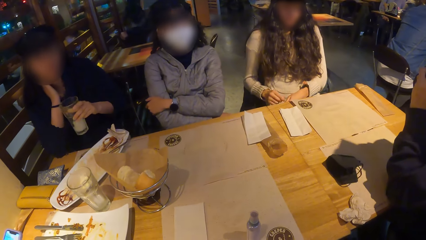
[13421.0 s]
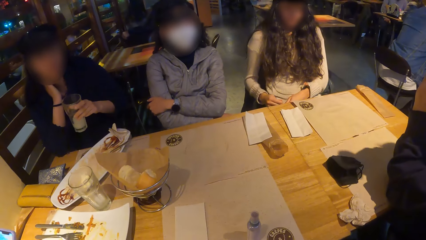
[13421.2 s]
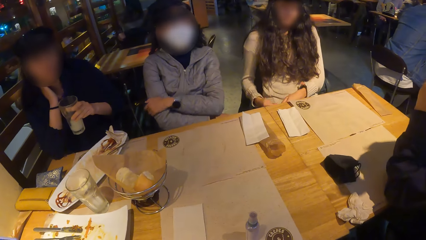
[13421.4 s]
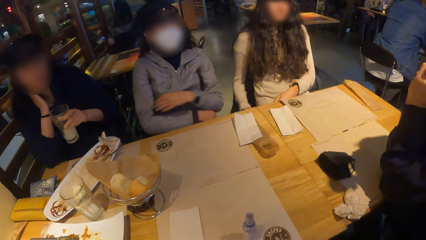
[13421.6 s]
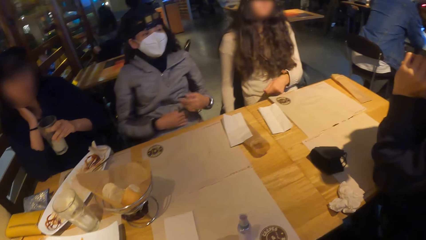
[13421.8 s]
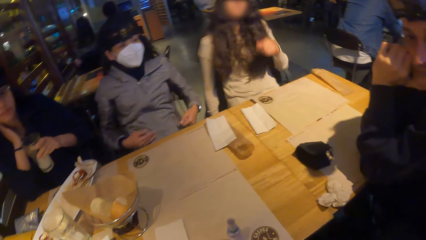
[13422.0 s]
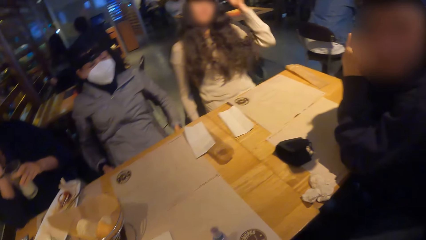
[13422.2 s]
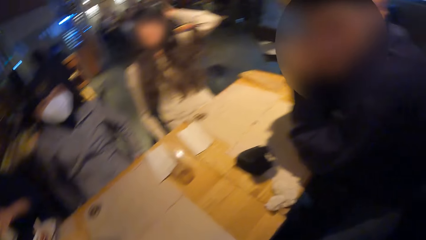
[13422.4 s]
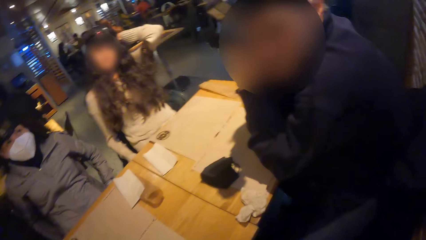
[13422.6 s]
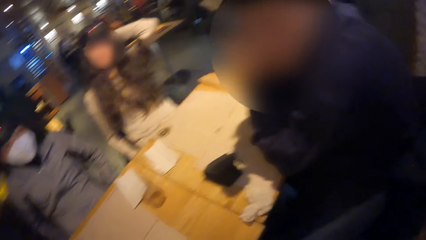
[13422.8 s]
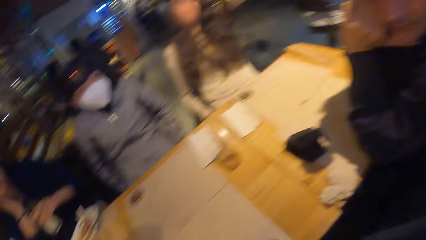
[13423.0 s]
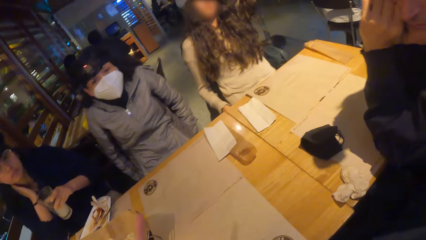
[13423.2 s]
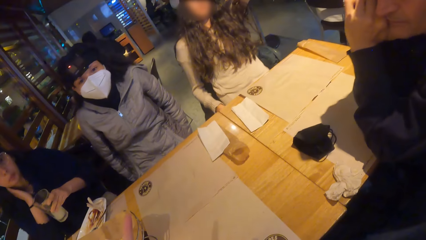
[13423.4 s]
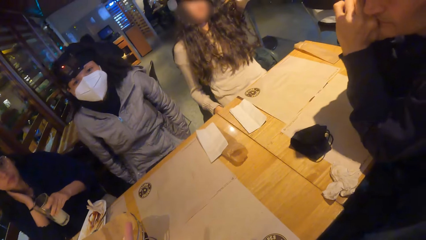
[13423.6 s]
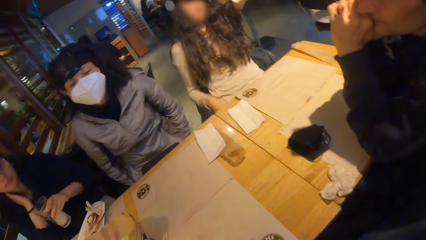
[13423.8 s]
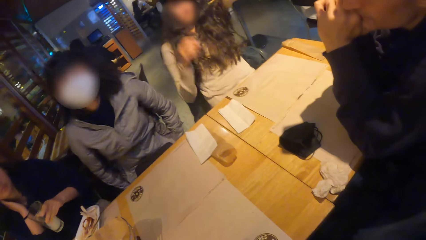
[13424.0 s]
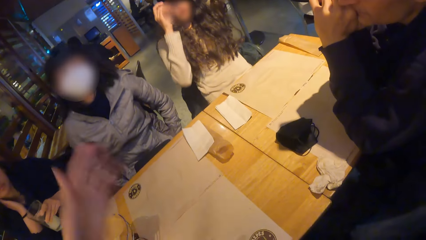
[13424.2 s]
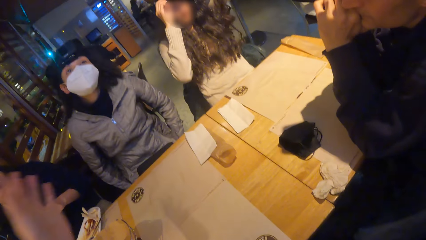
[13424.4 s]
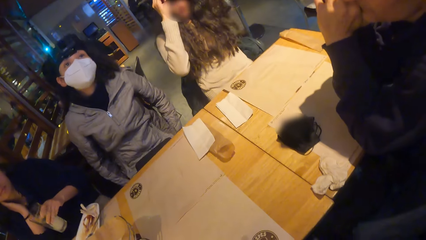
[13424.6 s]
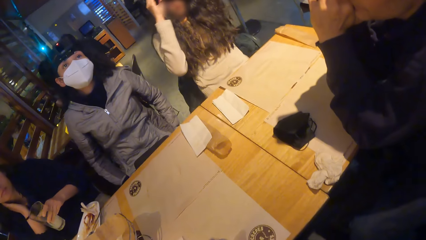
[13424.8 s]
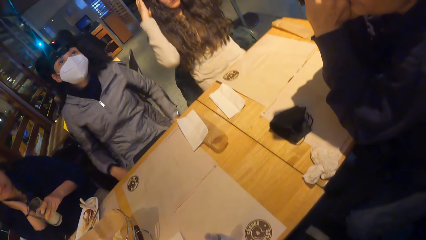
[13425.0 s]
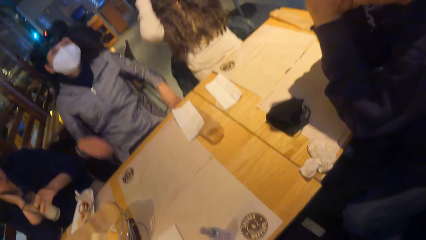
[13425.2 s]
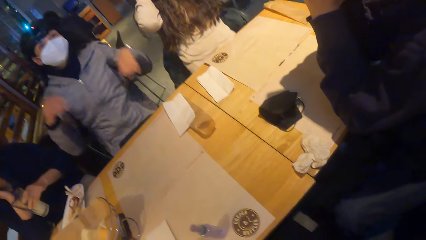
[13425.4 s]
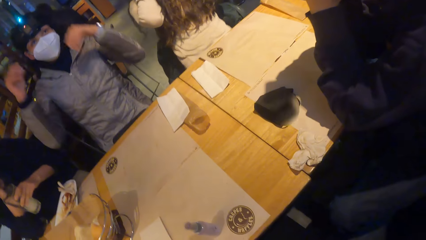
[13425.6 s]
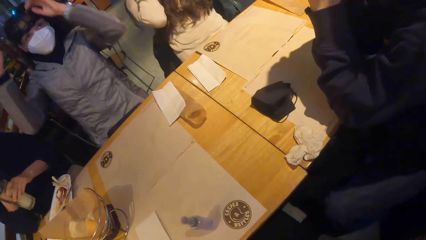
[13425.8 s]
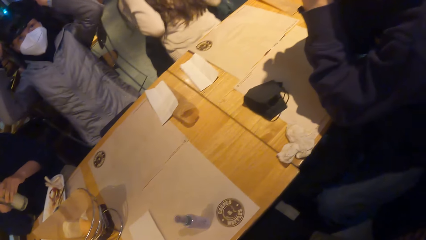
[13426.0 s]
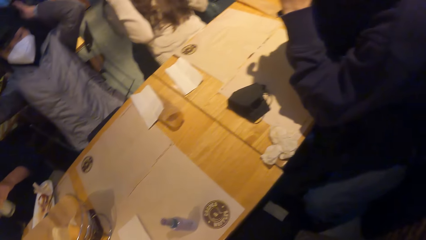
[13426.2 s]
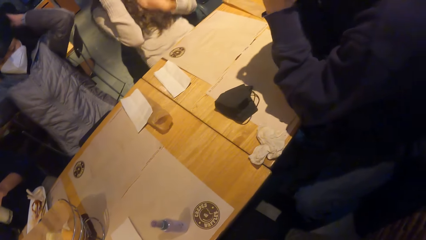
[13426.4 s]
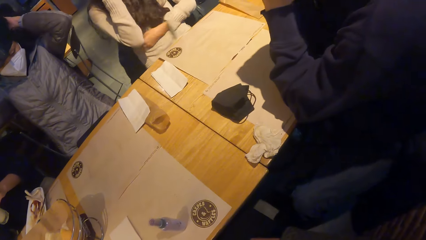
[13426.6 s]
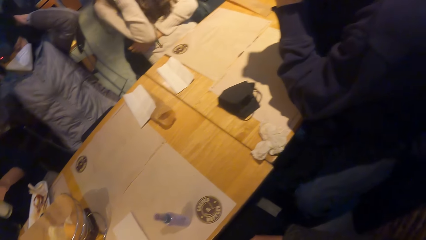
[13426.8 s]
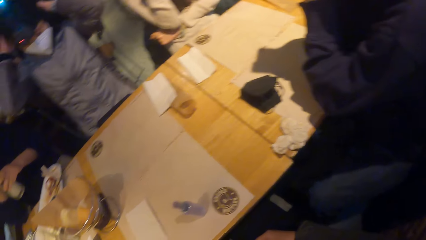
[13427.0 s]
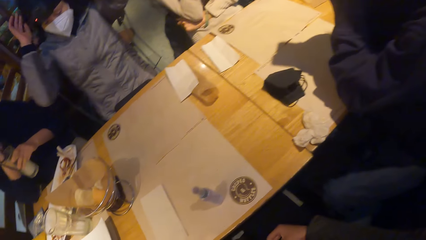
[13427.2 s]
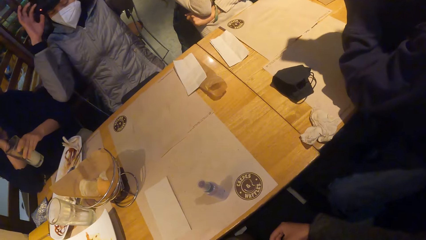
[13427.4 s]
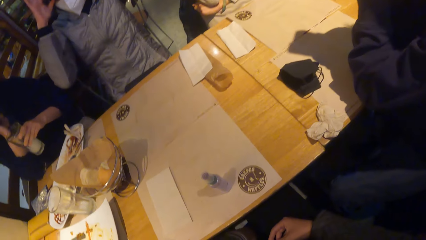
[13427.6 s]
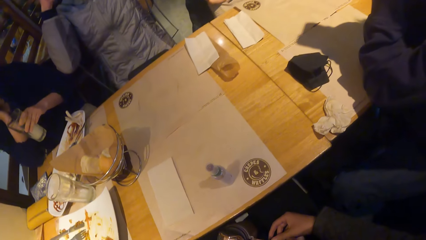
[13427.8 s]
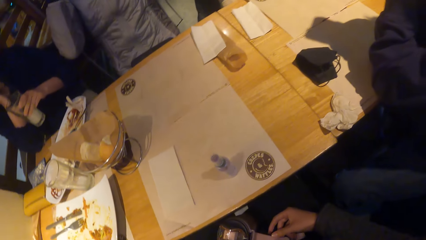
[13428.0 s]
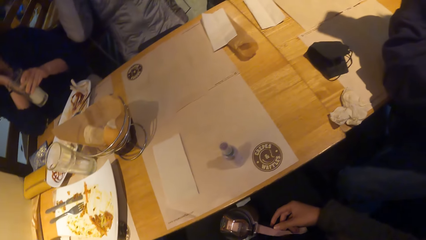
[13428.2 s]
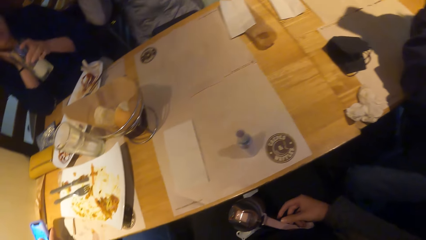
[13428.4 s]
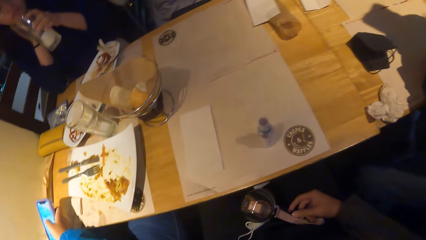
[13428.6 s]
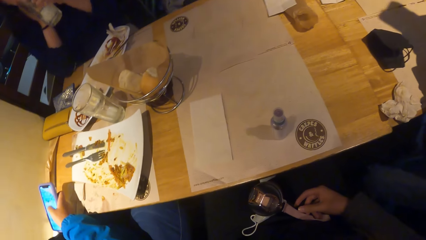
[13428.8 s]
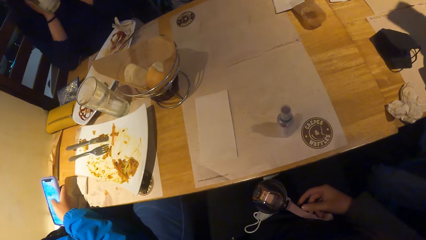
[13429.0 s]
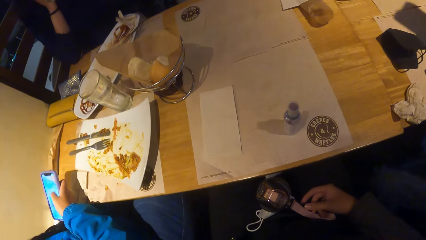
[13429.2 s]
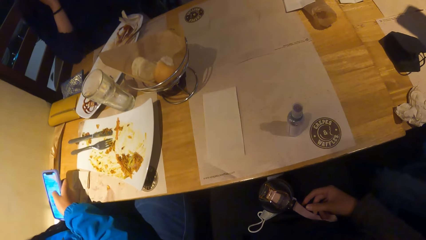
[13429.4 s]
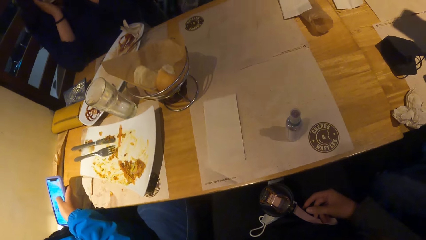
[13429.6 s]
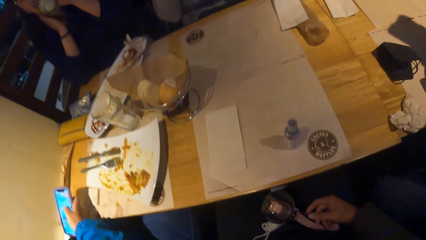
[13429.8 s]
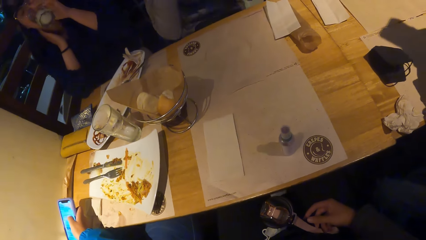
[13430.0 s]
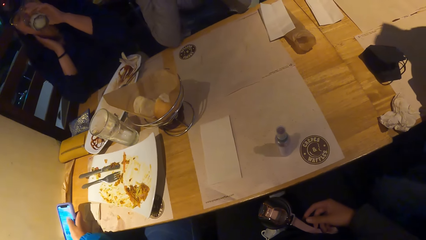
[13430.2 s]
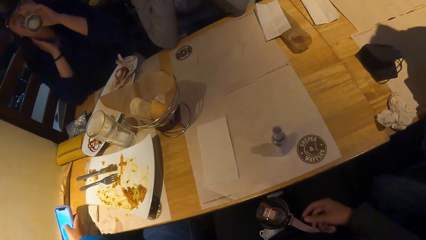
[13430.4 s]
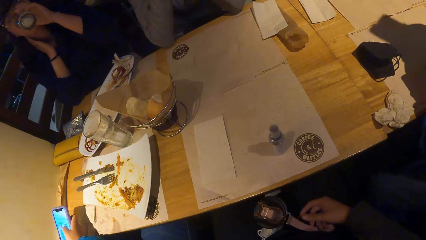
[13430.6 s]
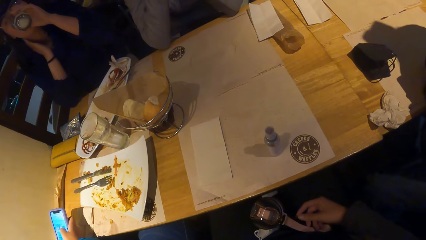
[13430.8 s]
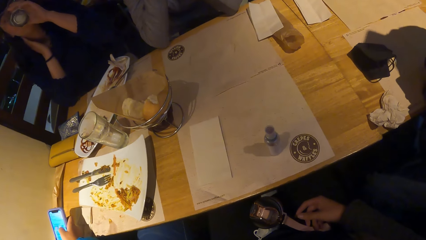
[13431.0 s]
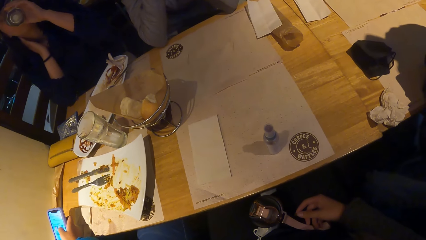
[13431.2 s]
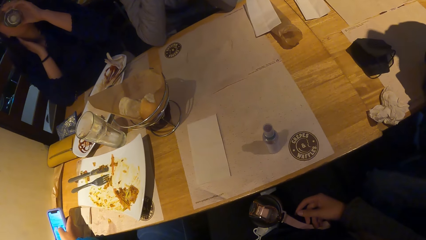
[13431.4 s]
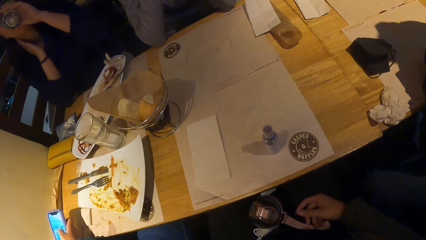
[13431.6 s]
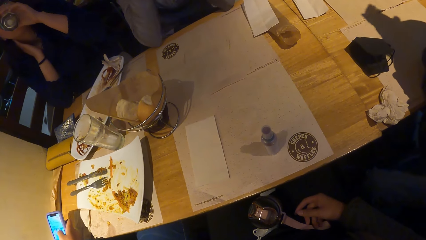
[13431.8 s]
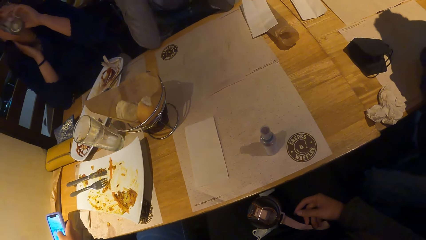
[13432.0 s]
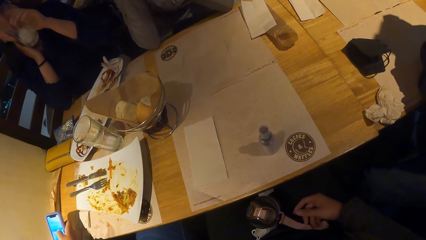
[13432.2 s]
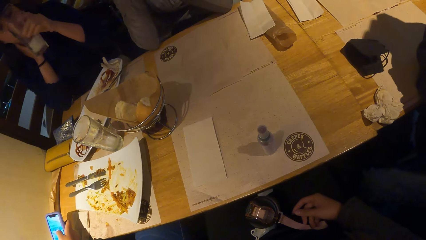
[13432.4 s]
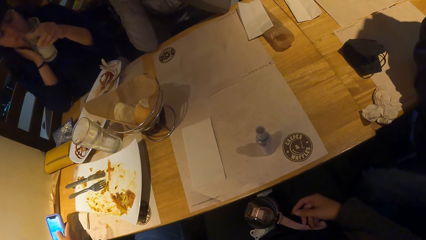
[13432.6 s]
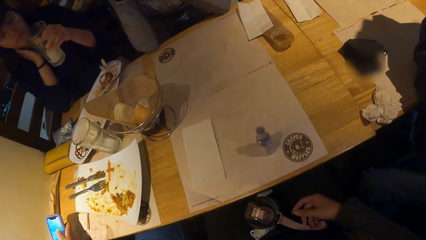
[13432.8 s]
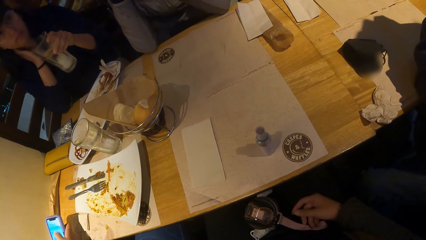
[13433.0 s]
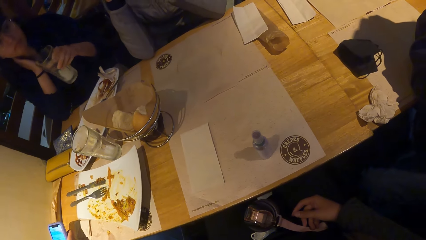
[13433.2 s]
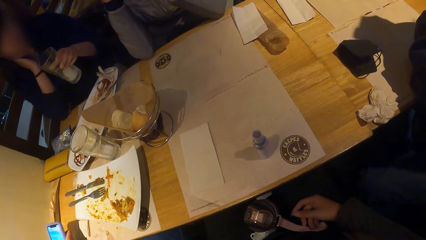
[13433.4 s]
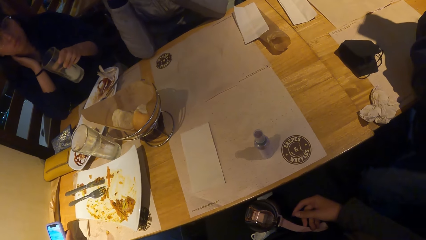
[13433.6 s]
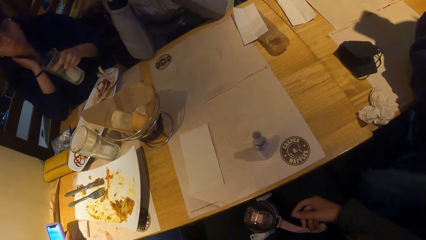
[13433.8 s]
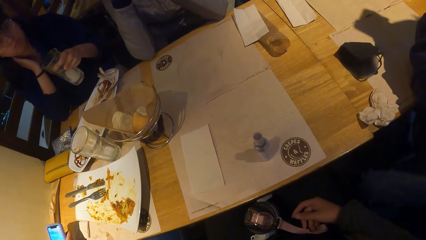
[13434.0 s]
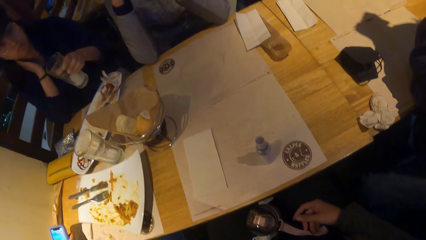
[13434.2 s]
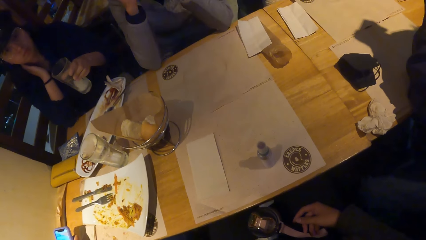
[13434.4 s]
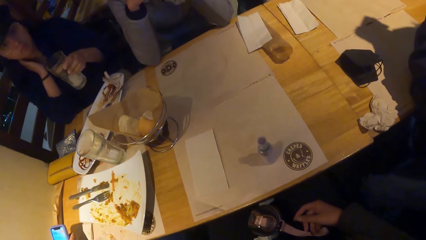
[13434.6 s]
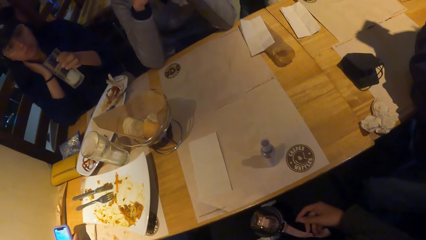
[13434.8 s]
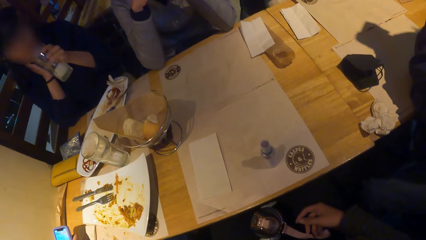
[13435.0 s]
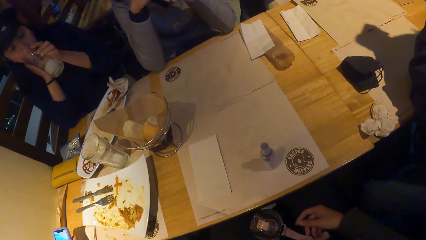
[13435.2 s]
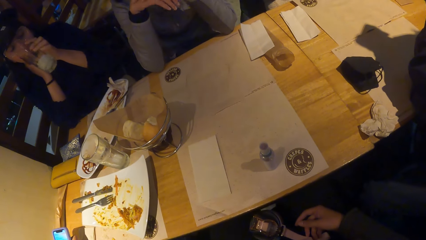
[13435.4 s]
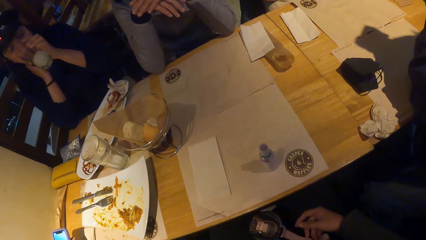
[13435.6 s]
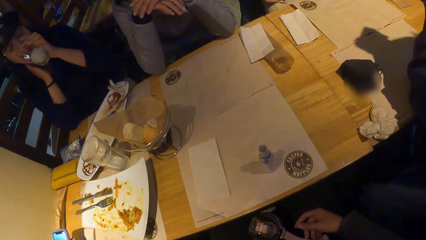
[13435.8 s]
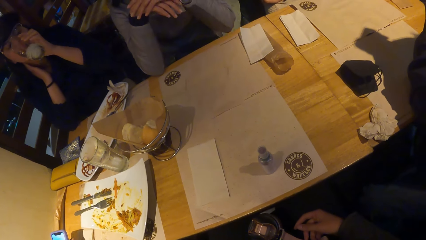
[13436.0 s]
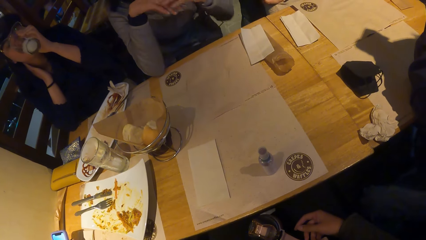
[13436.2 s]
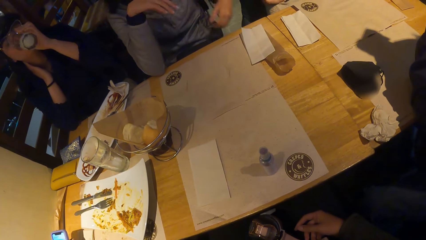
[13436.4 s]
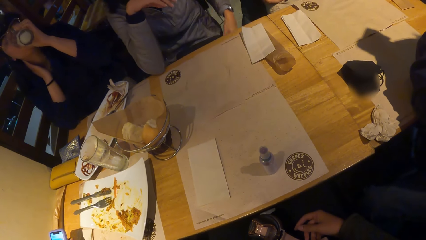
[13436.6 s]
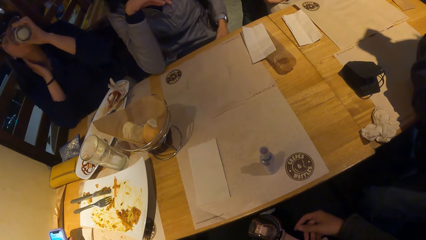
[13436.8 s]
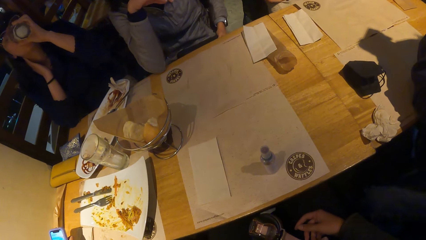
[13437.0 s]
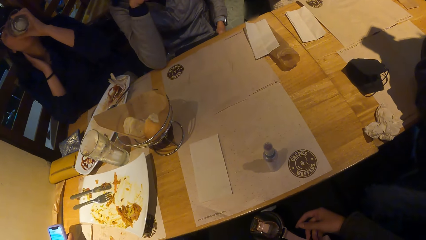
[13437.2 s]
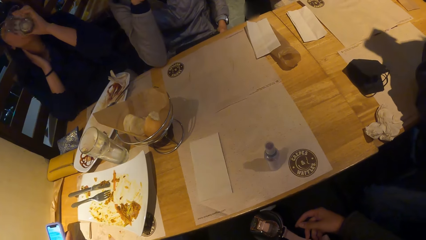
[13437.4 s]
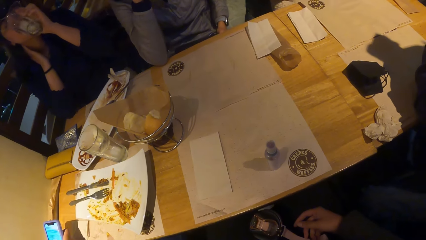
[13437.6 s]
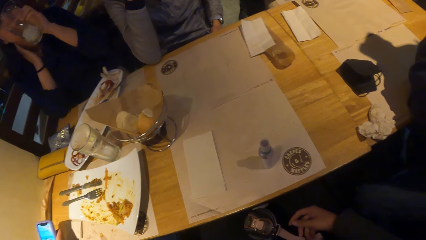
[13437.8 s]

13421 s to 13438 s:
A lady touches the head cover. Another lady touches the hair. Another lady drinks the beverage.
